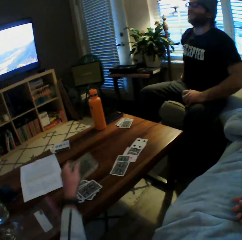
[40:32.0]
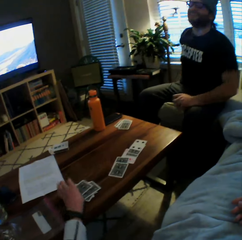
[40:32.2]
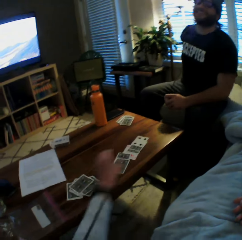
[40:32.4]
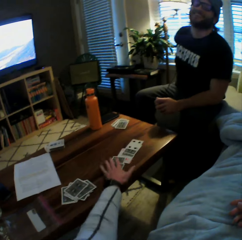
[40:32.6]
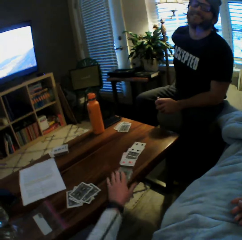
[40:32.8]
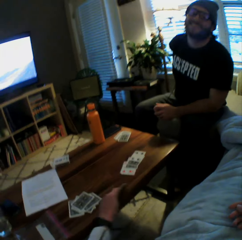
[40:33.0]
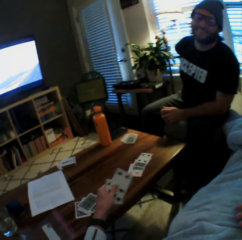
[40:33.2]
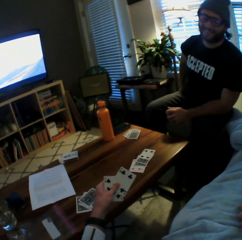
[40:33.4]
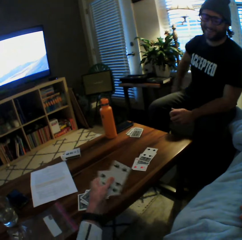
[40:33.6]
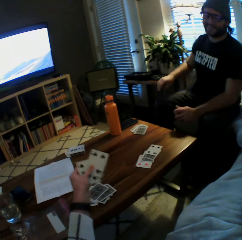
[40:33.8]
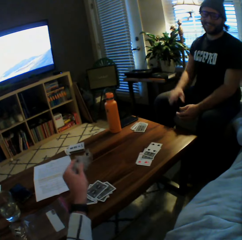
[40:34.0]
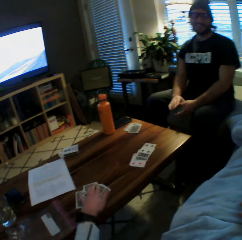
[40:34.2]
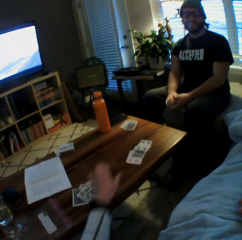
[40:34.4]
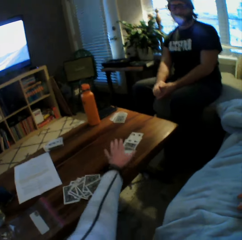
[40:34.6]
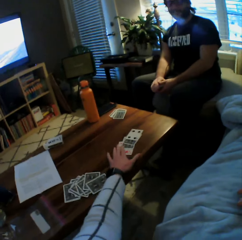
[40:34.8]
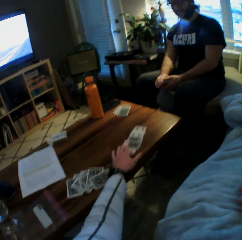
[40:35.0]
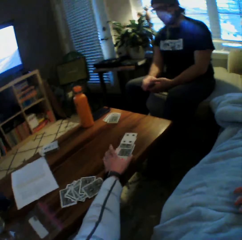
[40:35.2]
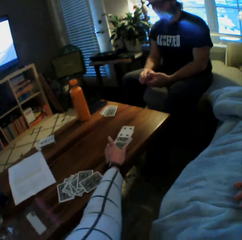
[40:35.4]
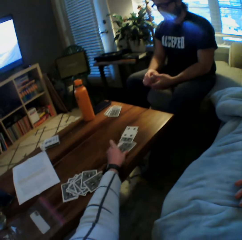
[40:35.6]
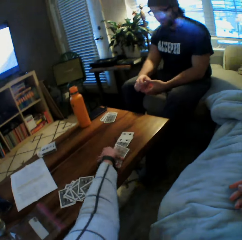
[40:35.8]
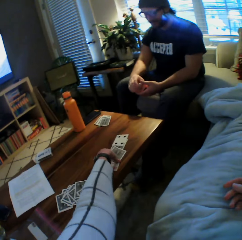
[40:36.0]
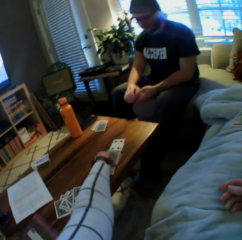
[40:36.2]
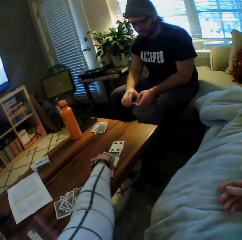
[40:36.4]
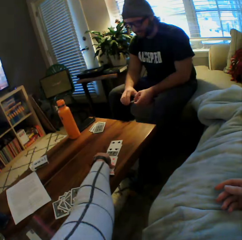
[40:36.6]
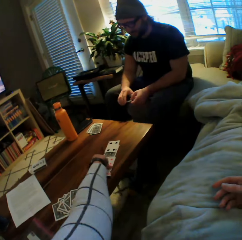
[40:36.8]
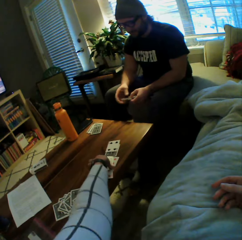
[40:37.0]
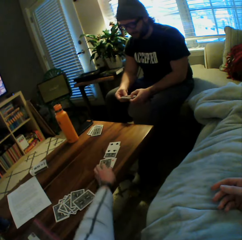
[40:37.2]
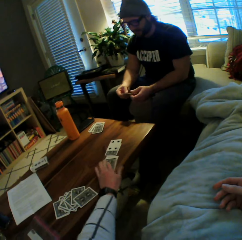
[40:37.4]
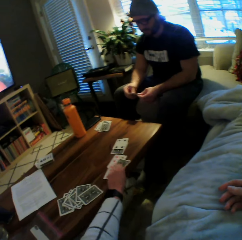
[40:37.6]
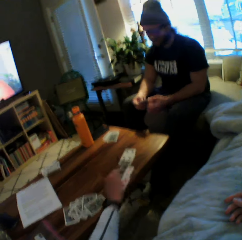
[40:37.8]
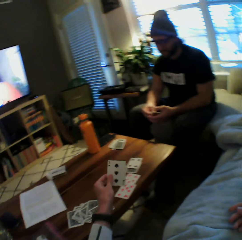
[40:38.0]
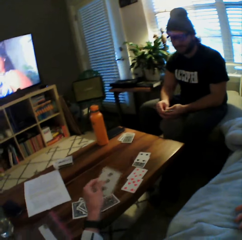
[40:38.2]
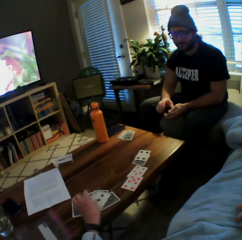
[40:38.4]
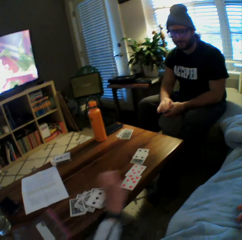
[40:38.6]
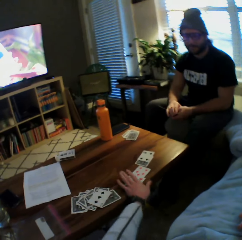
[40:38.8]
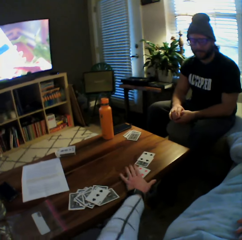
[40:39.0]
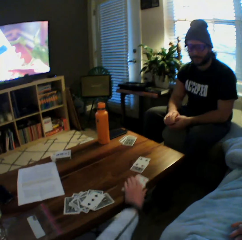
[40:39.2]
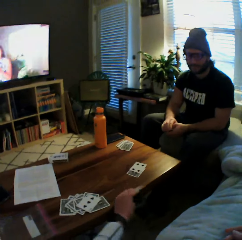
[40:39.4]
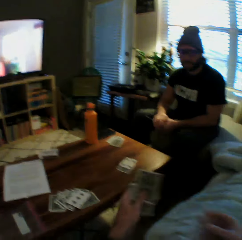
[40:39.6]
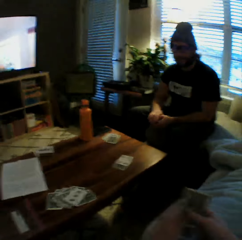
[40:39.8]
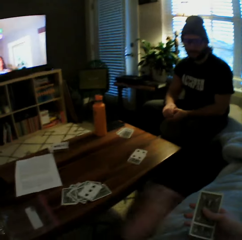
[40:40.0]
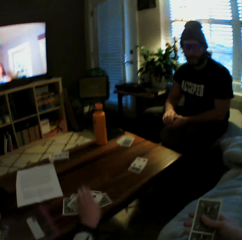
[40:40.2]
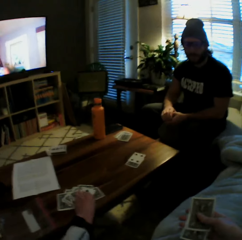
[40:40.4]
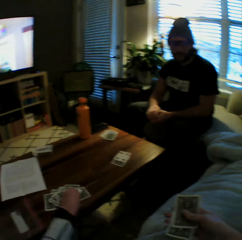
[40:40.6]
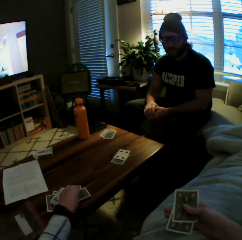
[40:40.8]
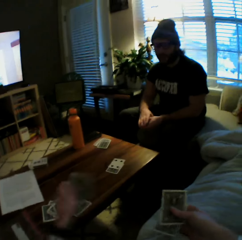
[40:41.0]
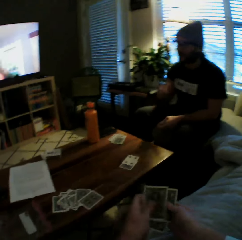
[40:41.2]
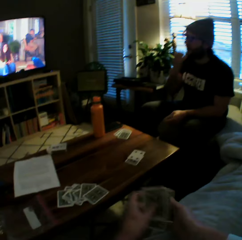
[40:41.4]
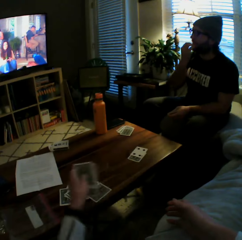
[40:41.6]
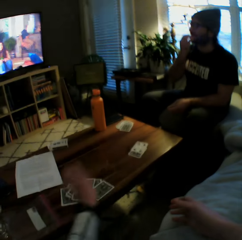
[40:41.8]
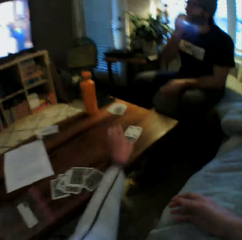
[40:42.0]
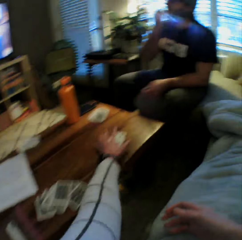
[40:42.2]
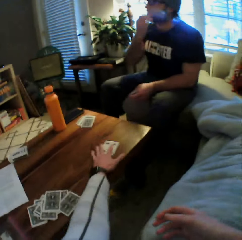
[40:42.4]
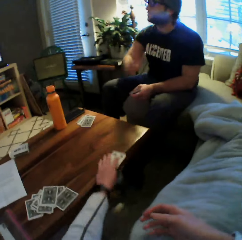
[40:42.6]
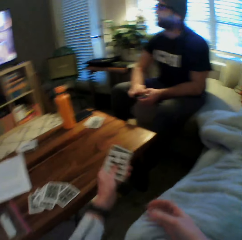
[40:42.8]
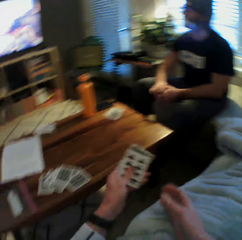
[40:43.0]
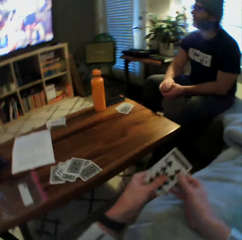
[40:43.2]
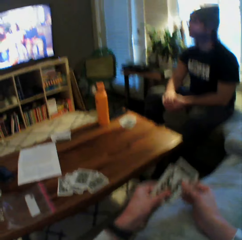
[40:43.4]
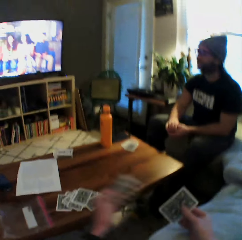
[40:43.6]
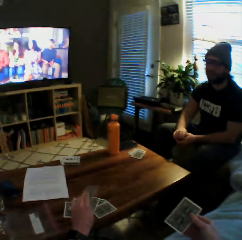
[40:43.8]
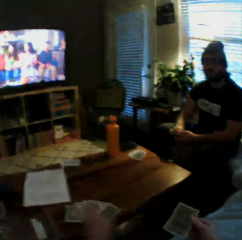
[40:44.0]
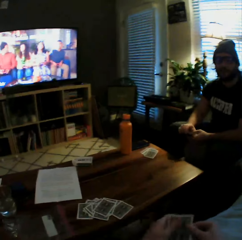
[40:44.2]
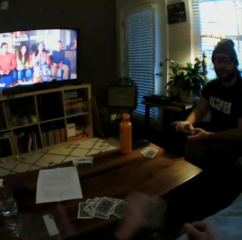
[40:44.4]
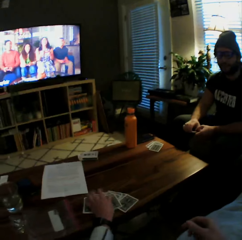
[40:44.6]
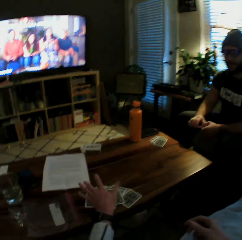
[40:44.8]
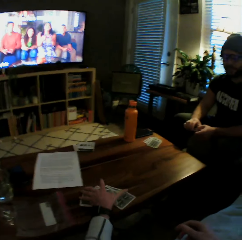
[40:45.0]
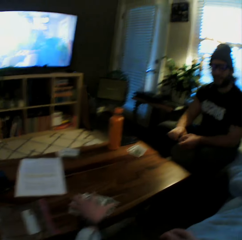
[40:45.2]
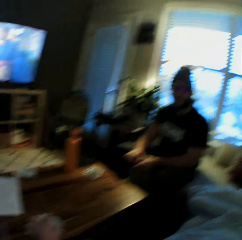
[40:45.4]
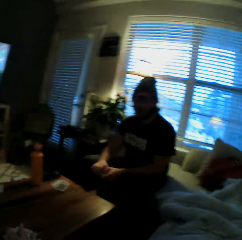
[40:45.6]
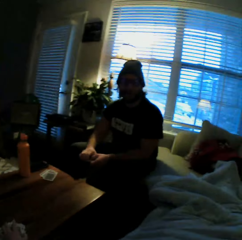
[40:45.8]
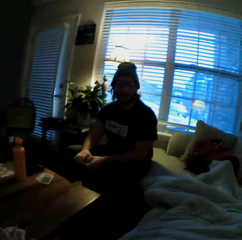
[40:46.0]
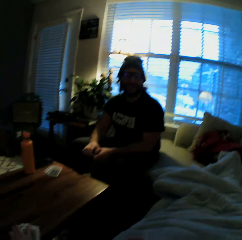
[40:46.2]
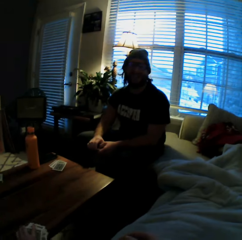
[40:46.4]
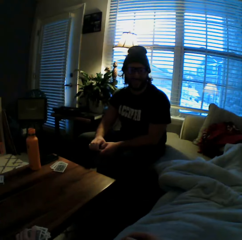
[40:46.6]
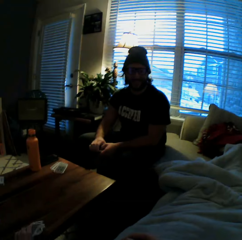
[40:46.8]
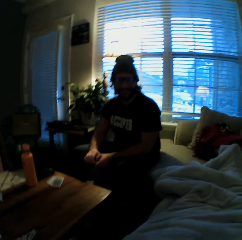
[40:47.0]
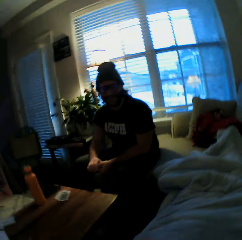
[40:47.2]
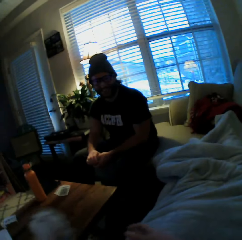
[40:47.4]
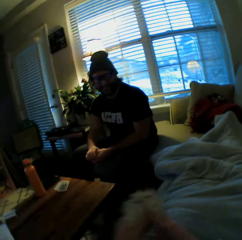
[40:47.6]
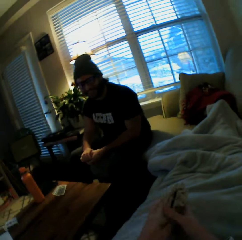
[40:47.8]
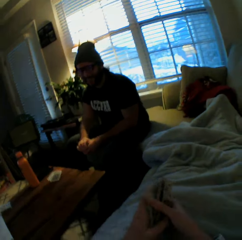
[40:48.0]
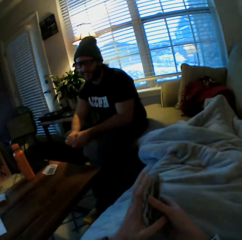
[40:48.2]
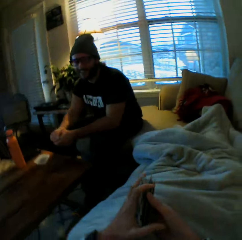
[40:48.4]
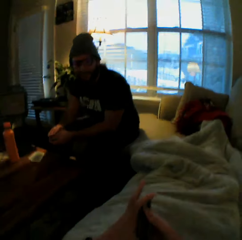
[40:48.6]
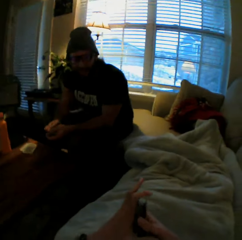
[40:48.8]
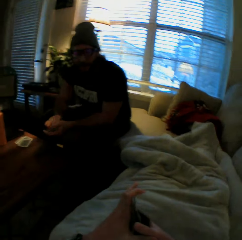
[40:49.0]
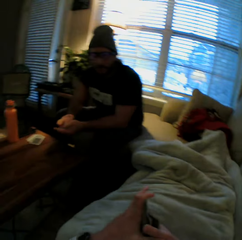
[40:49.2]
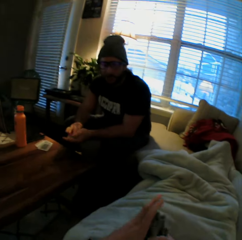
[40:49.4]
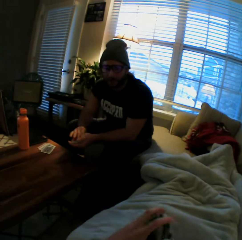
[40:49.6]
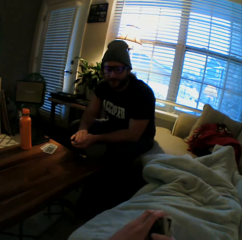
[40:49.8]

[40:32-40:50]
The camera wearer picks another card from the table with her left hand. She drops the card on the table with her left hand. She picks some cards from the table with her left hand. She drops the cards on the table with her left hand. She picks another card from the table with her left hand. She drops the card on the table with her left hand. She picks some cards from the table with her left hand. She transfers the cards from her left hand to her right hand. She picks some cards from the table with her left hand. She transfers the cards from her left hand to her right hand. She drops the cards on the table with her left hand. She picks some cards from the table with her left hand. She transfers the card from her left hand to her right hand. She drops the card on the table with her left hand. She drops another card on the table with her left hand. A man speaks to the camera wearer. The camera wearer picks the cards from the table with her left hand.

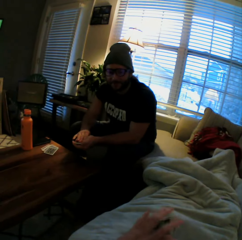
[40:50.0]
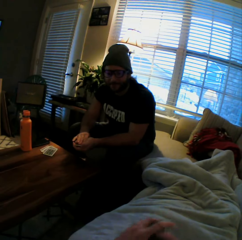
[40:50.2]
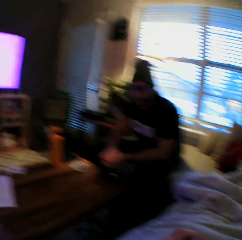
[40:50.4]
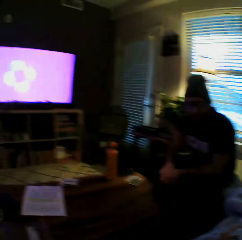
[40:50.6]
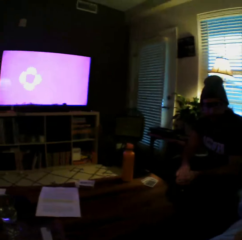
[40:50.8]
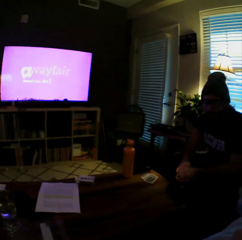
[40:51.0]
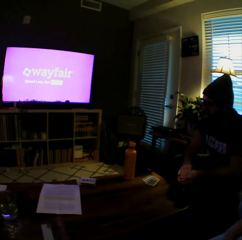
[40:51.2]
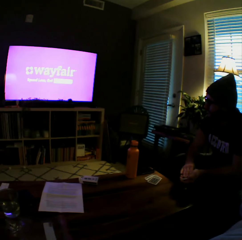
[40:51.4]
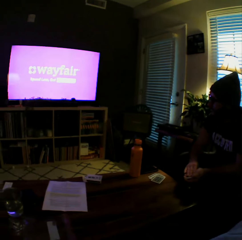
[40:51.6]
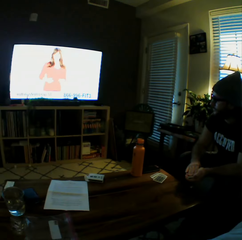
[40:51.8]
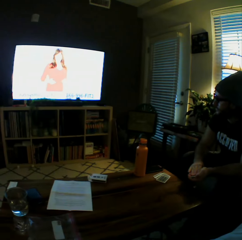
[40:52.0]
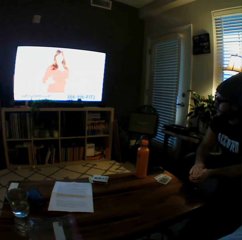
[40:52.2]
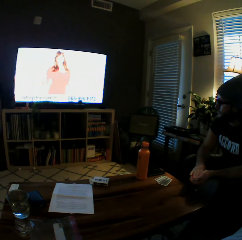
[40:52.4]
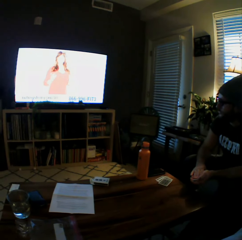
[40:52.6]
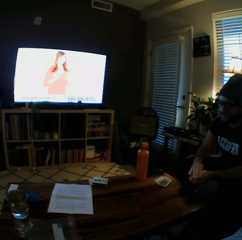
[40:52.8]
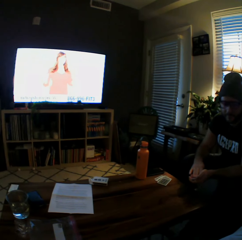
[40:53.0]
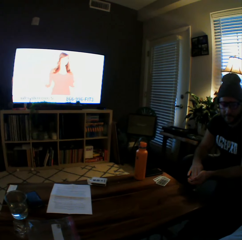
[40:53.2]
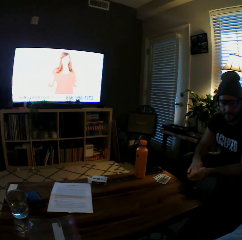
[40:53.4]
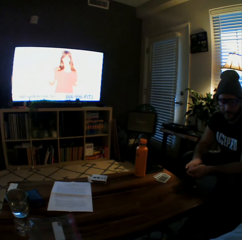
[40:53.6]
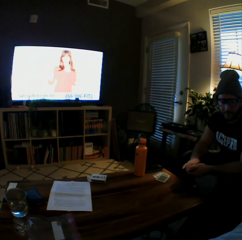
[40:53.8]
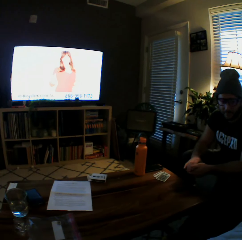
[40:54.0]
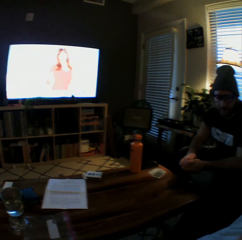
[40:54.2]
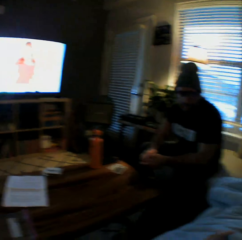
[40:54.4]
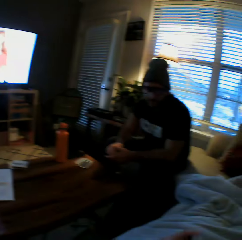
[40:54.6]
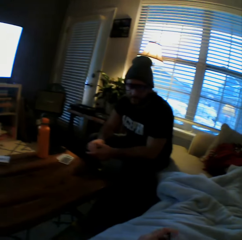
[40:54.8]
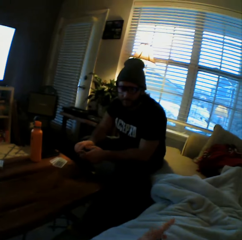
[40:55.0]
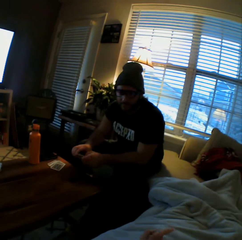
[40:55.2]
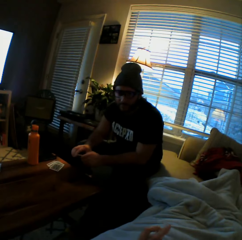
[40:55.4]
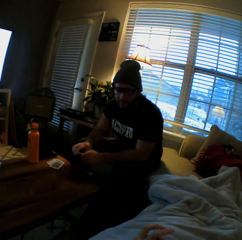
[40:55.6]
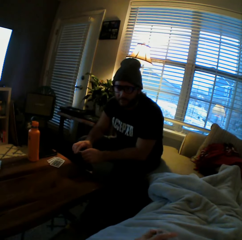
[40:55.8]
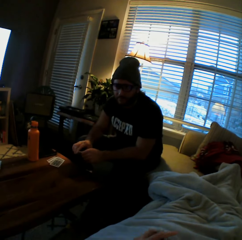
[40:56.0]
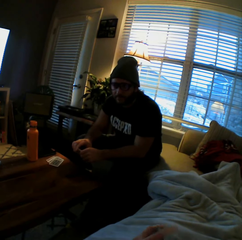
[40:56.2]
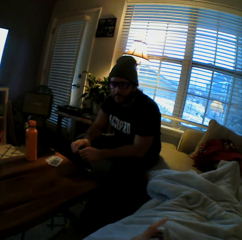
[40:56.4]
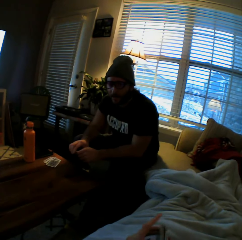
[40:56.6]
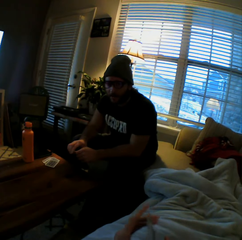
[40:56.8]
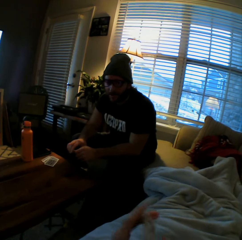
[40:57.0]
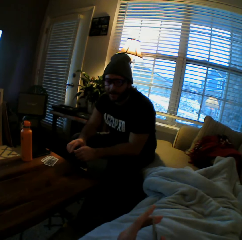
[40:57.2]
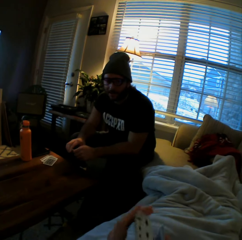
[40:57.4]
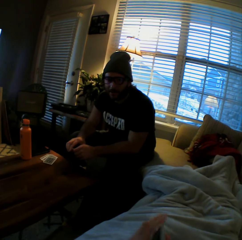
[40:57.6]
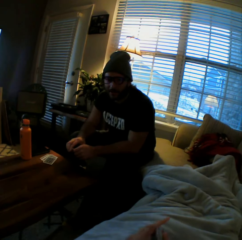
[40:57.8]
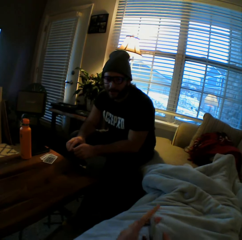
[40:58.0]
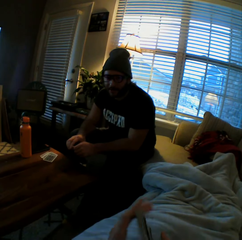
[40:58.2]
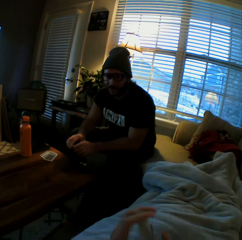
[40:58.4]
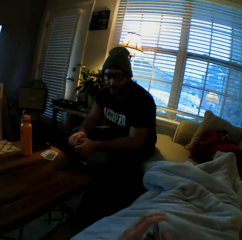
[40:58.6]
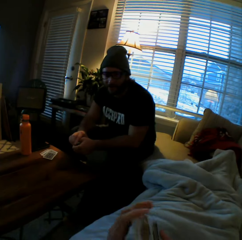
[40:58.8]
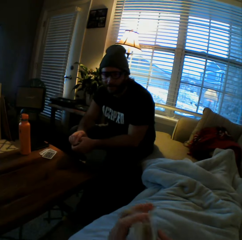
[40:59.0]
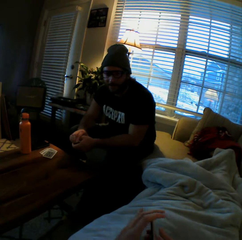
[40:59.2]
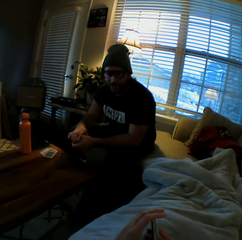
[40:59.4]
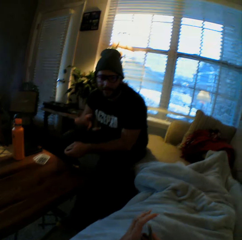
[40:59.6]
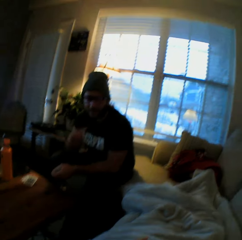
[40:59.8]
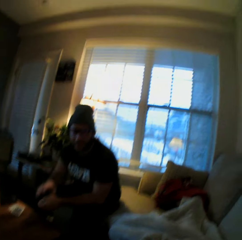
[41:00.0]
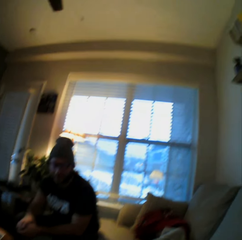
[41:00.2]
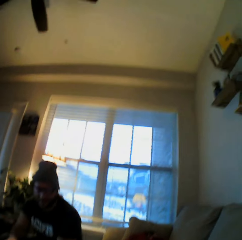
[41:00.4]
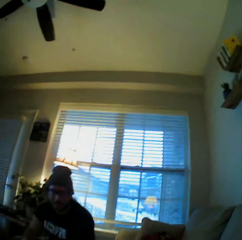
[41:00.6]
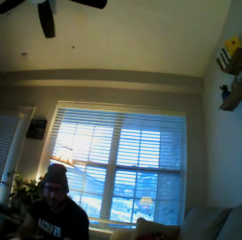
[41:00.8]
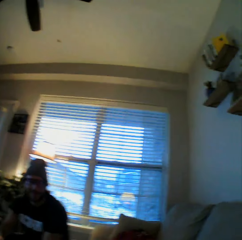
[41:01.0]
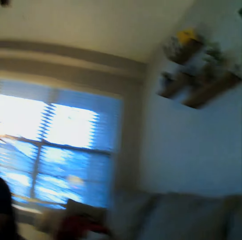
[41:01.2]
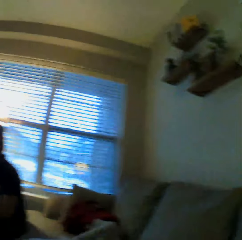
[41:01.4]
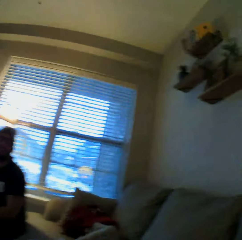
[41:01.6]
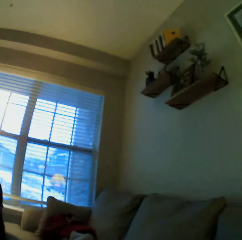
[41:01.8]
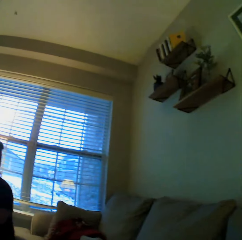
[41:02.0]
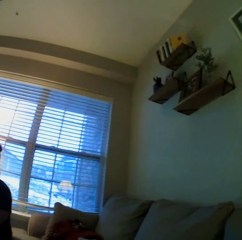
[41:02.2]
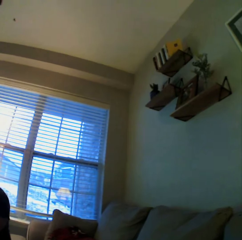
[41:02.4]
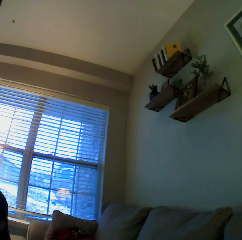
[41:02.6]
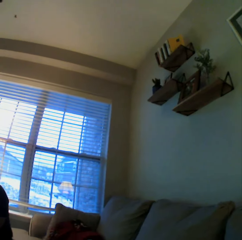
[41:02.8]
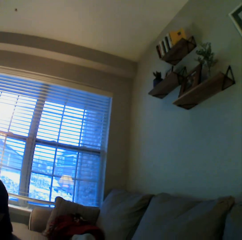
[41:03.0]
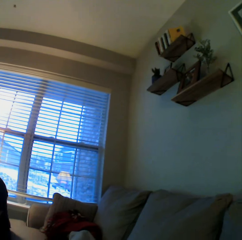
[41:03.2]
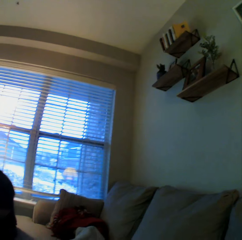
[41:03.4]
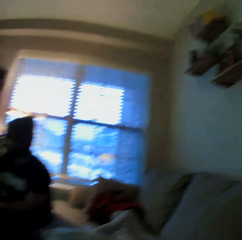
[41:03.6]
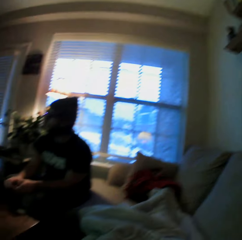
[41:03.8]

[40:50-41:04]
The camera wearer watches television. They speak to a man. They shuffle the cards. The man talks to the camera wearer. The camera wearer stares around.
